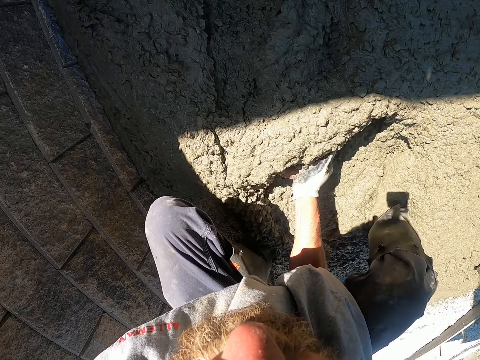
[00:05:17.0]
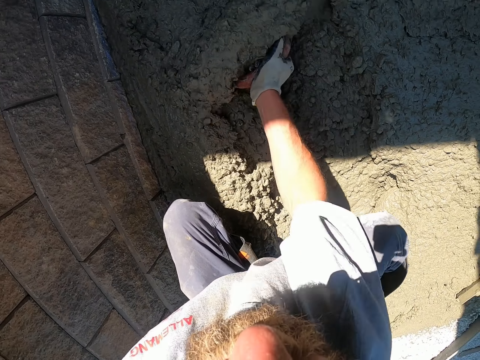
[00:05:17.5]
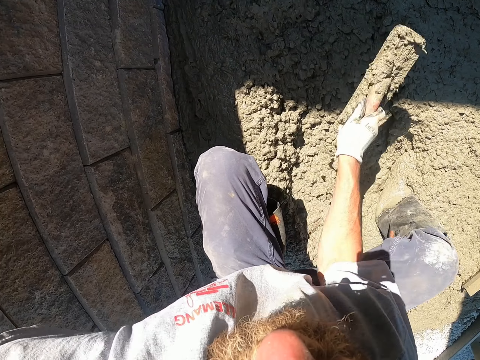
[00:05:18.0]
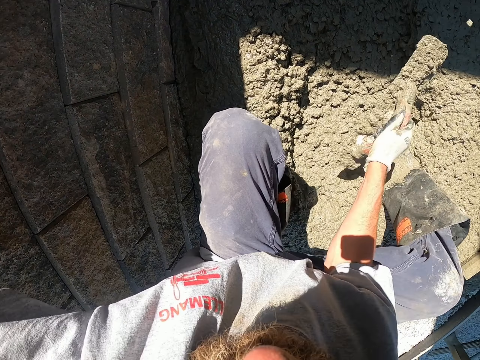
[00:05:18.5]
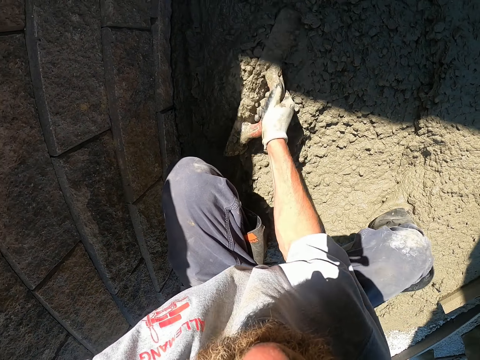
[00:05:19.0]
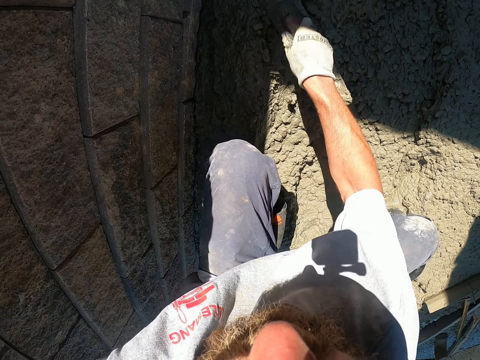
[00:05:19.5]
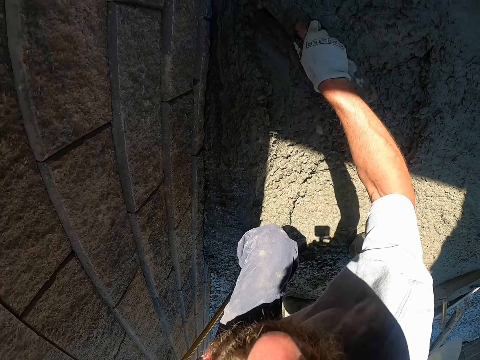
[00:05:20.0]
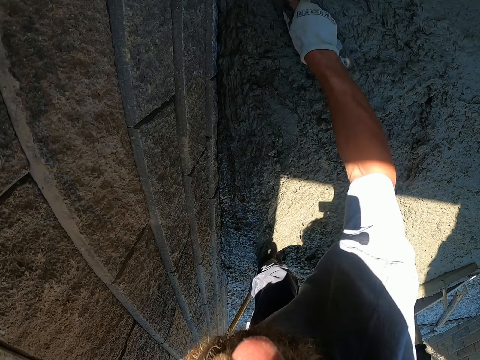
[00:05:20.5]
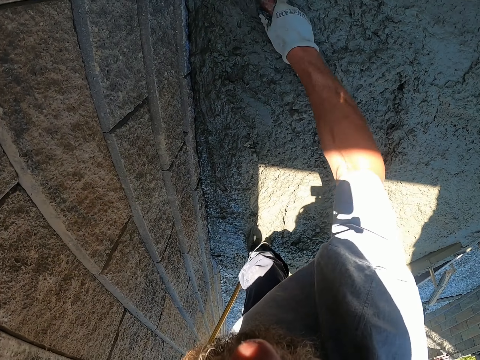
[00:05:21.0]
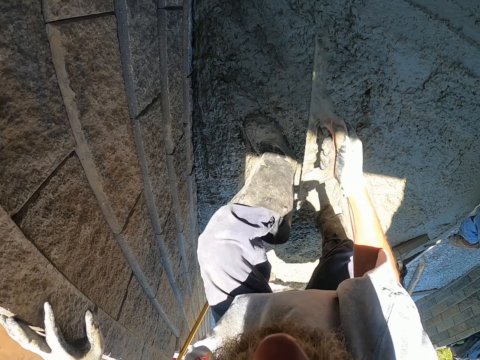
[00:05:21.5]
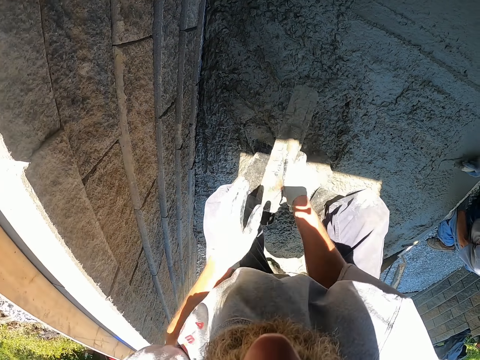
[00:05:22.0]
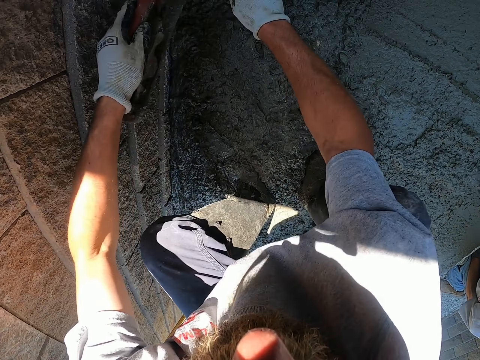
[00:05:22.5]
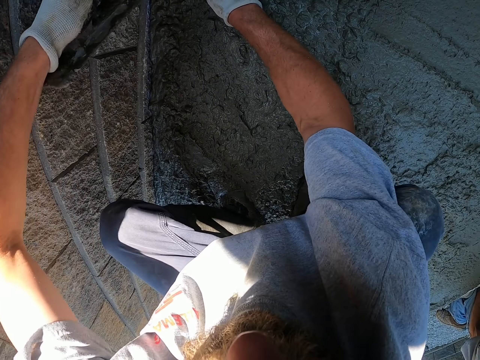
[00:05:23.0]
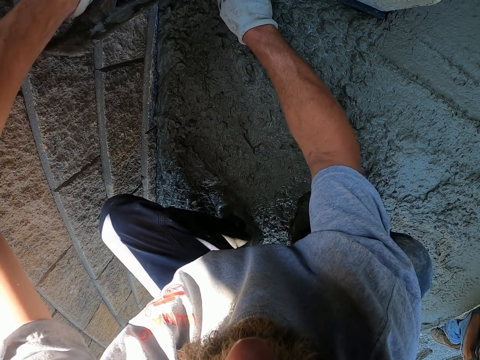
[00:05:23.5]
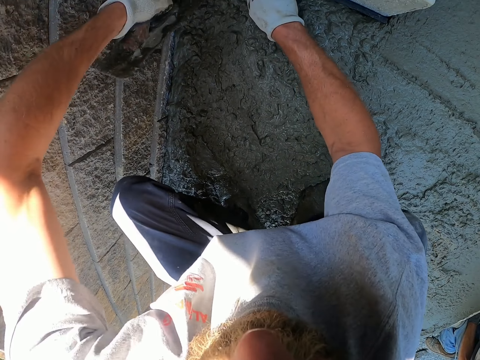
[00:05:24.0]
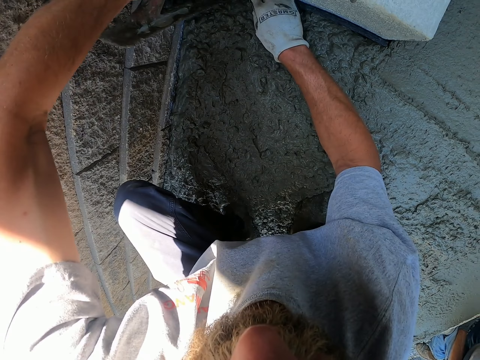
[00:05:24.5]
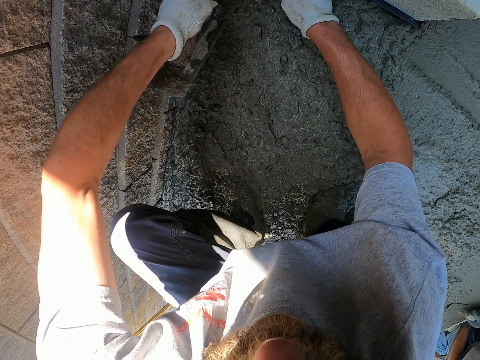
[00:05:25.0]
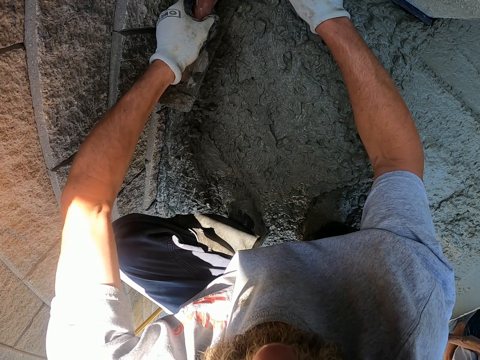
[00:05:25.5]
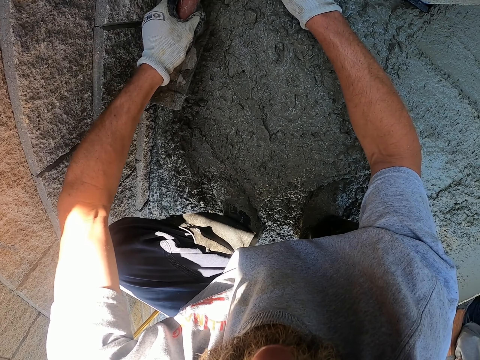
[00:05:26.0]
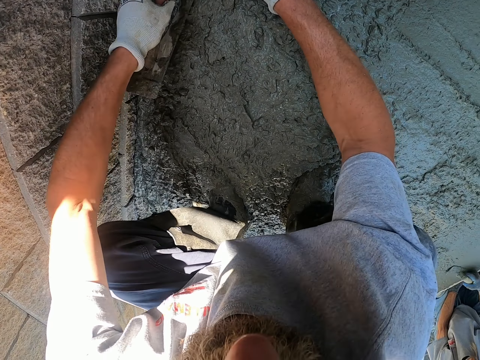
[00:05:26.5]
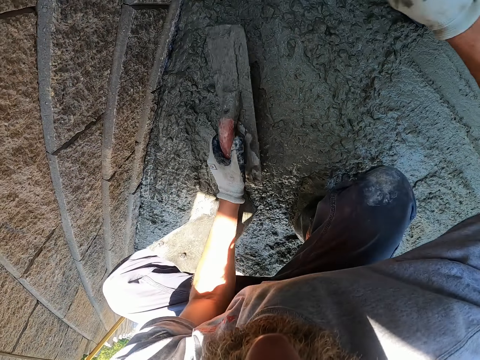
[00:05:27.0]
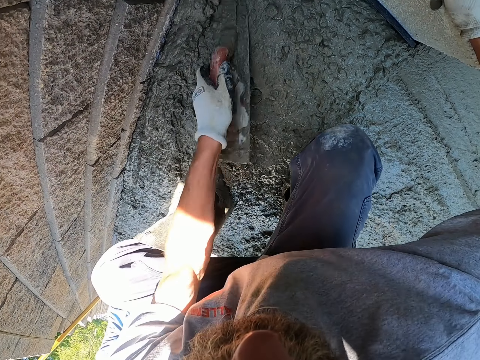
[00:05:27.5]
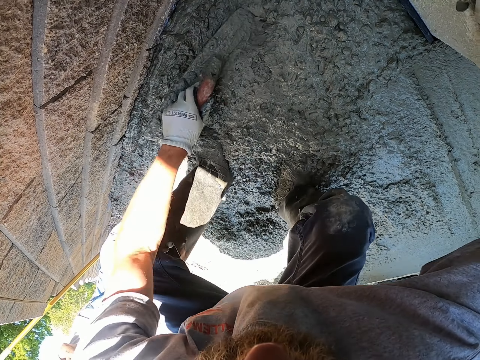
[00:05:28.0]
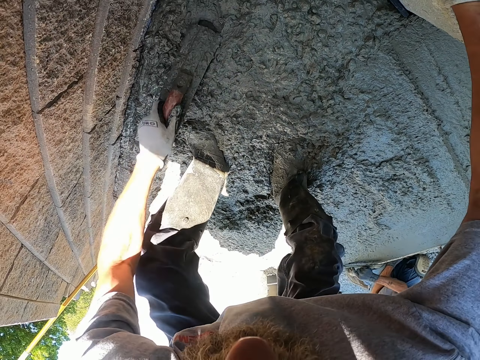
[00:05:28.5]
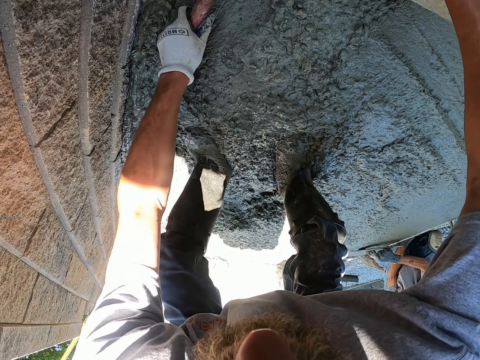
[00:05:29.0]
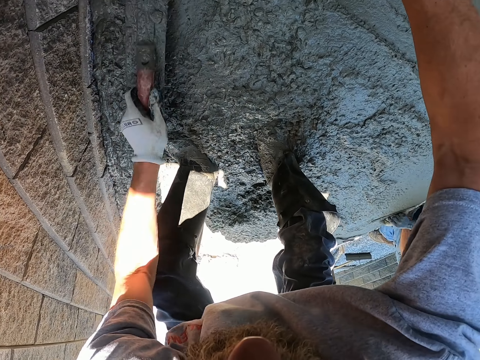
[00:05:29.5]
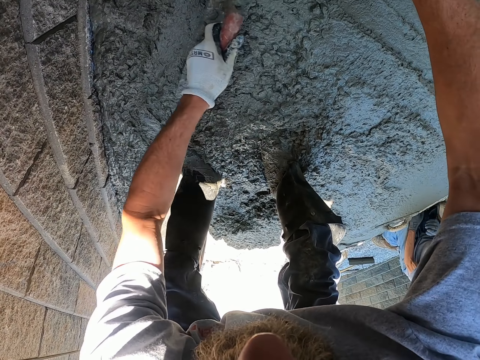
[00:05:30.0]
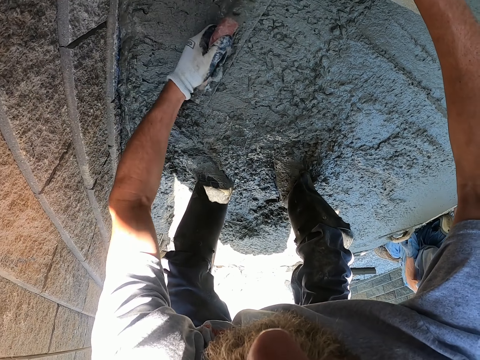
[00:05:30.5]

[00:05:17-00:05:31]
The camera wearer uses the screed to push the cement. They use the screed to flatten the cement.

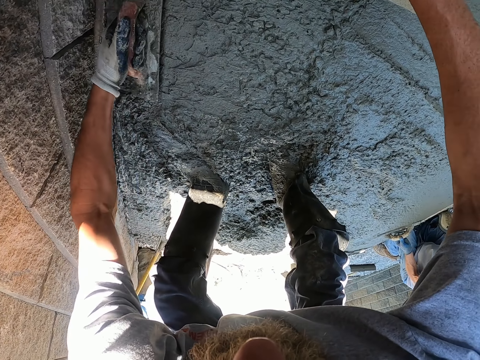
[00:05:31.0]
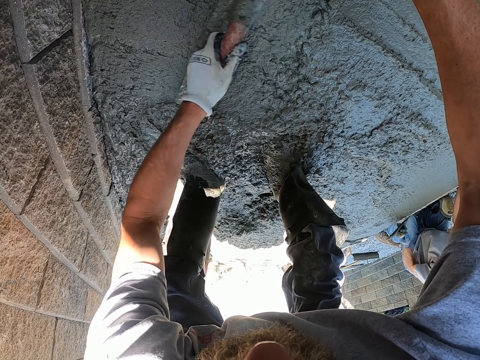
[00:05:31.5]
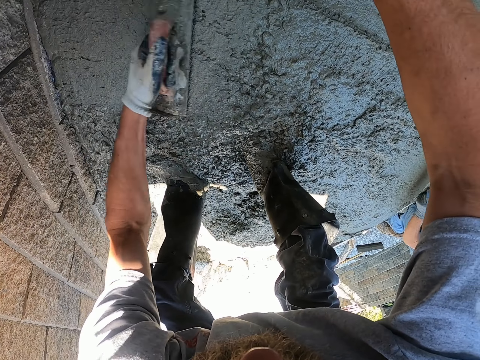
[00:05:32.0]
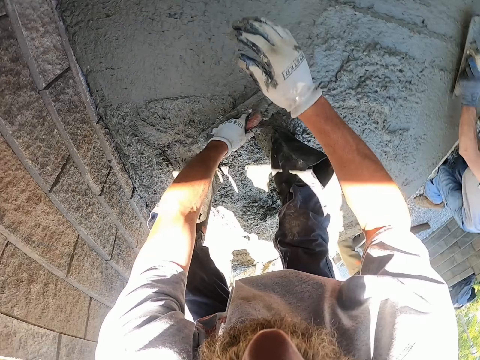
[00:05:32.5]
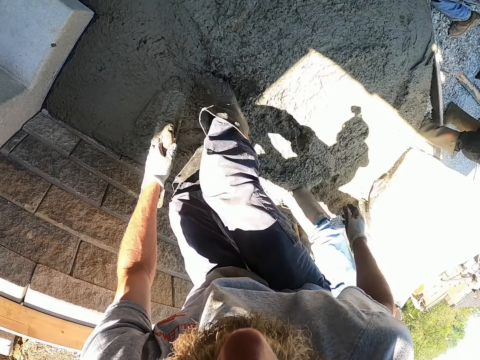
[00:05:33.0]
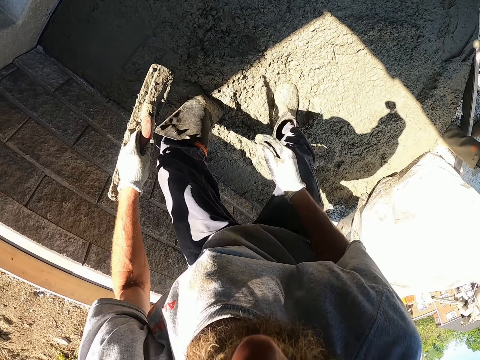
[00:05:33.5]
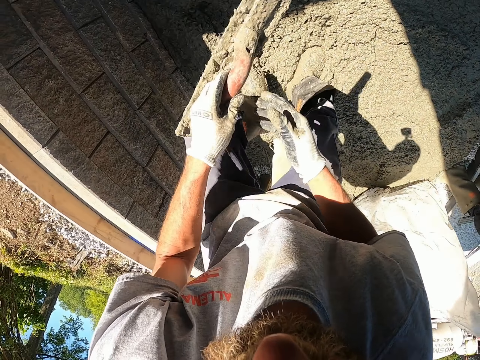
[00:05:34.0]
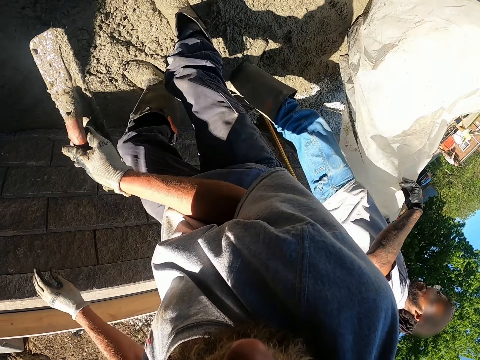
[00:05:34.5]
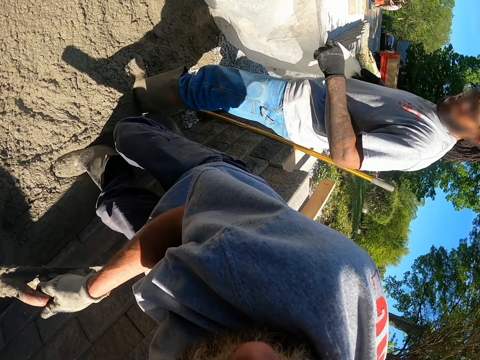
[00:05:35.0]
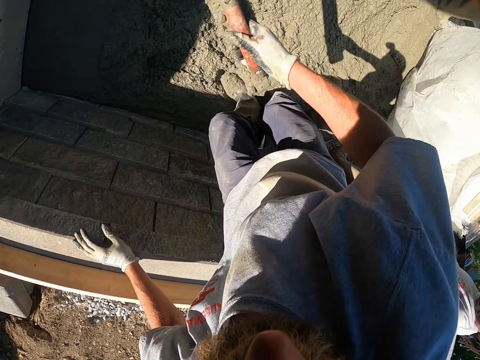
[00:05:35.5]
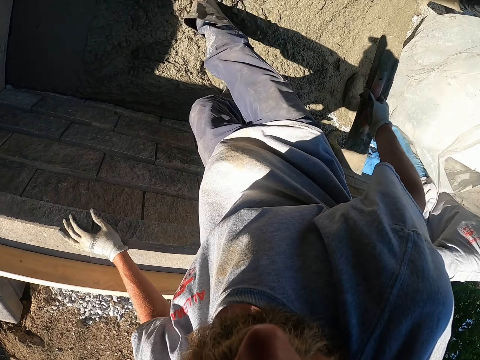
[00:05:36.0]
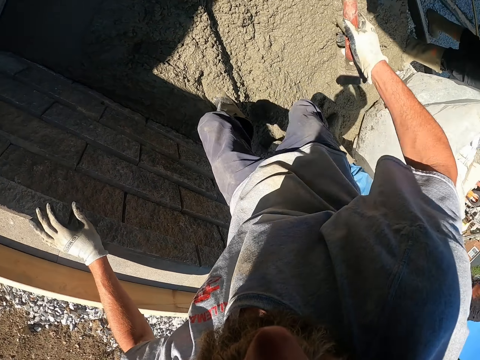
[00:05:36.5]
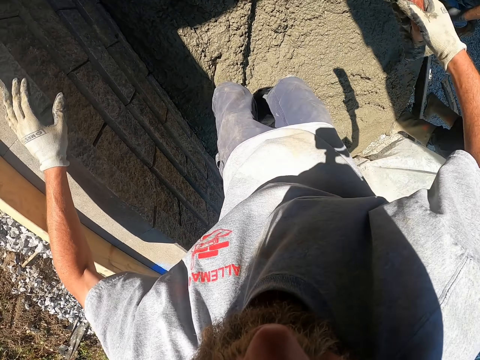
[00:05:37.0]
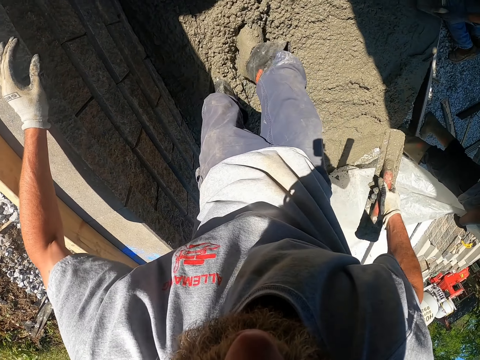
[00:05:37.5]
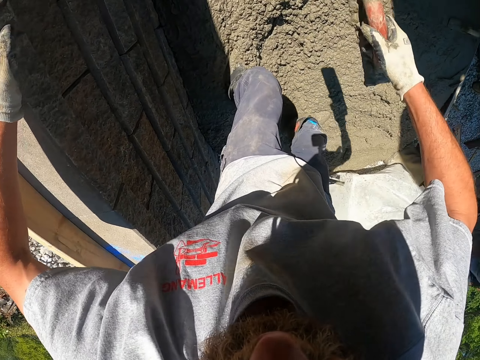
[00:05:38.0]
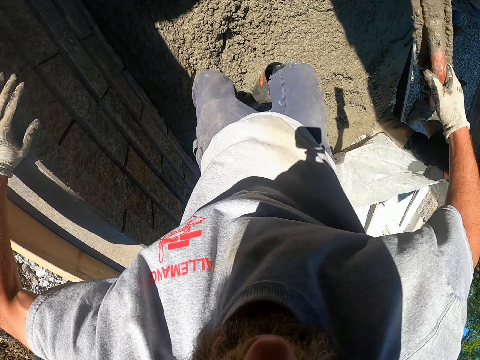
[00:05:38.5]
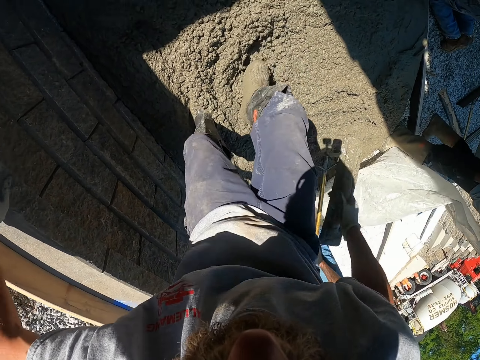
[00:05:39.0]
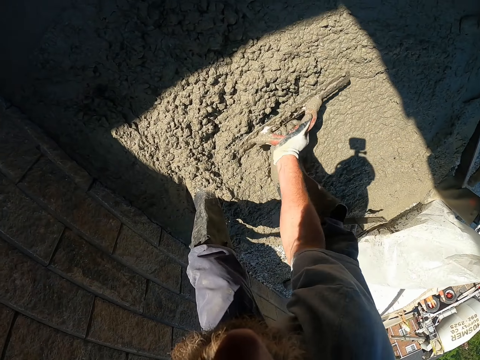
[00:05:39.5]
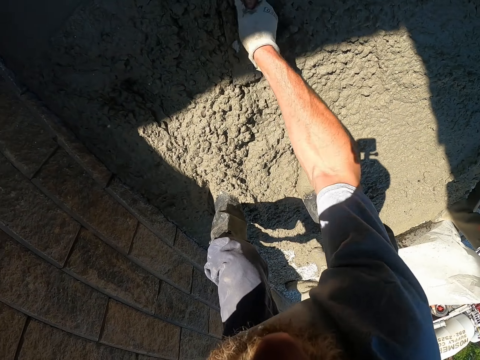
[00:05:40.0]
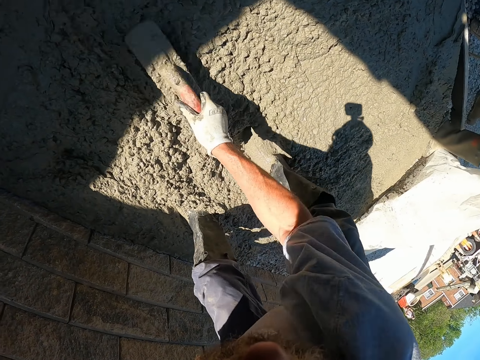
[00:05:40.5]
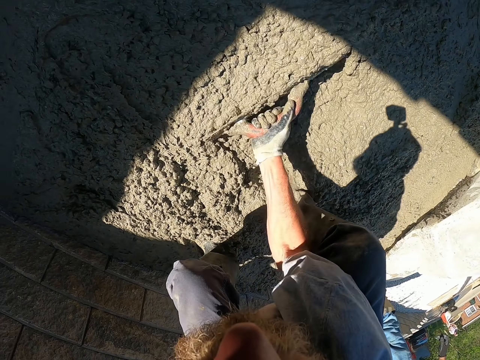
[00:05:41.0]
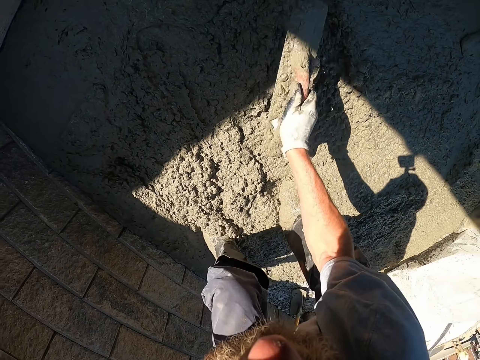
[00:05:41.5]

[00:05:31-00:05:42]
The camera wearer pushes the cement using the screed. He pushes the cement with his right foot. He uses the screed to push the cement. He spreads the cement using the screed.

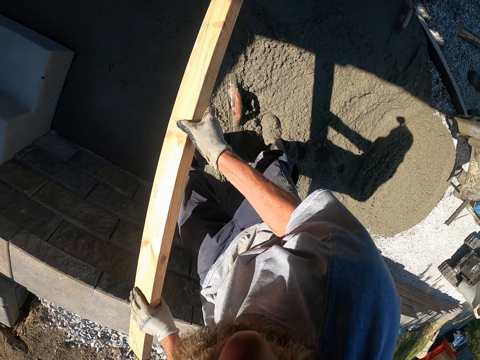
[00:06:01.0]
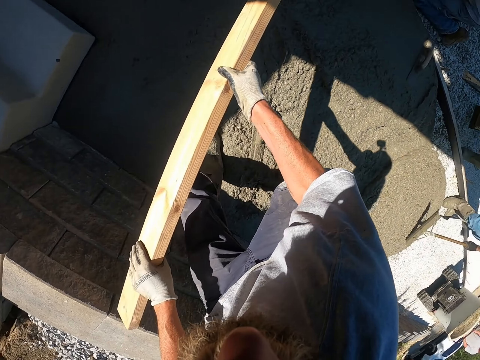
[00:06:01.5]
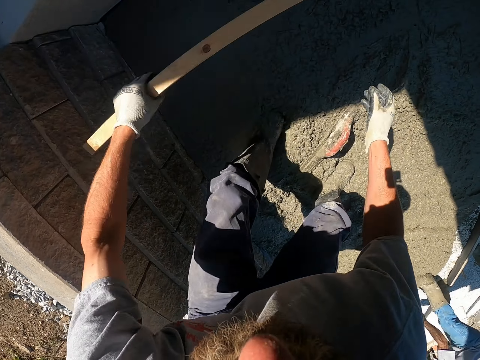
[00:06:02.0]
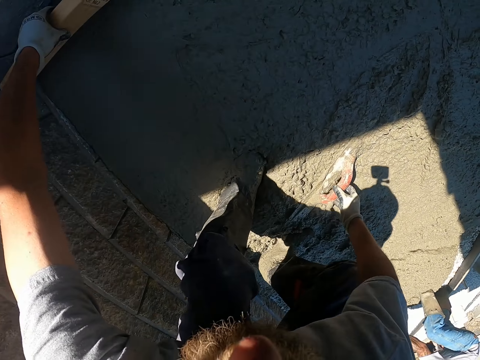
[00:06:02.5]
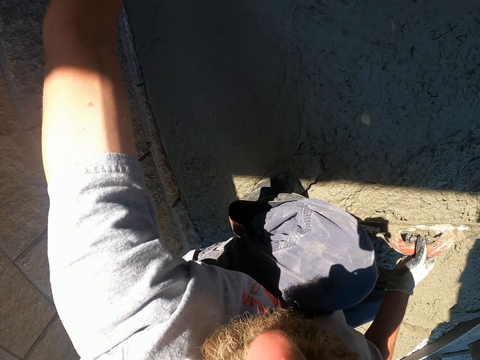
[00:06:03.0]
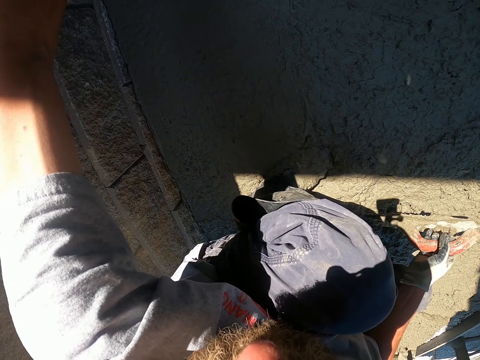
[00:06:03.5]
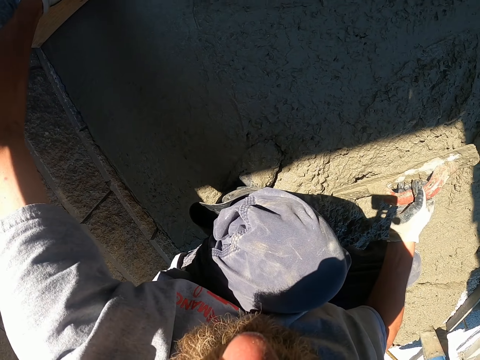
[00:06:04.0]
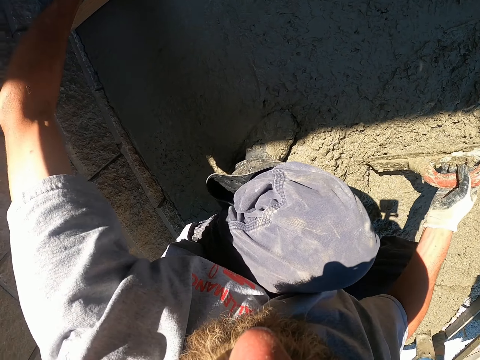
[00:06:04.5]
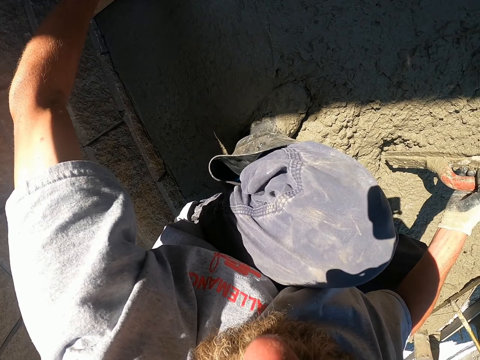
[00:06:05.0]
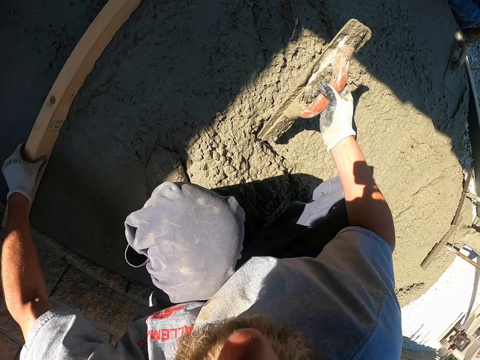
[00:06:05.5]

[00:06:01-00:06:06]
The camera wearer uses a wooden screed to flatten the cement.
